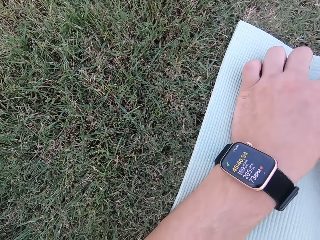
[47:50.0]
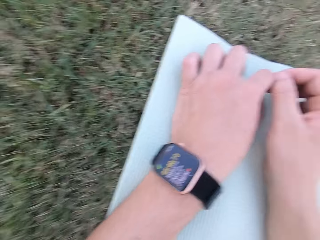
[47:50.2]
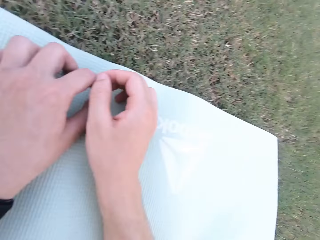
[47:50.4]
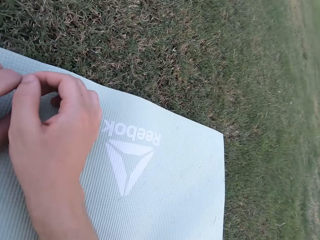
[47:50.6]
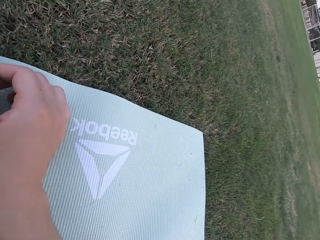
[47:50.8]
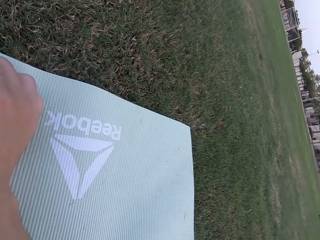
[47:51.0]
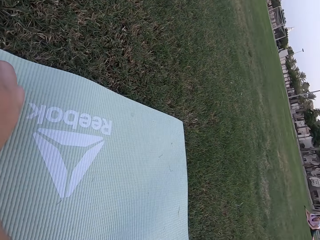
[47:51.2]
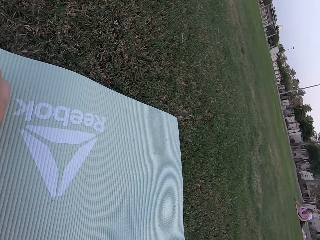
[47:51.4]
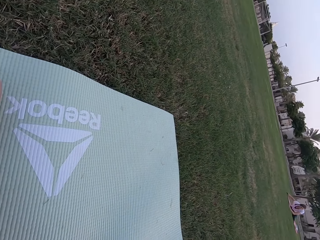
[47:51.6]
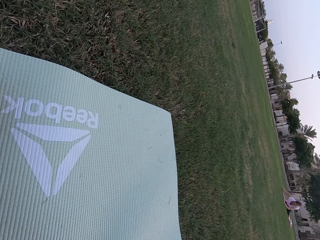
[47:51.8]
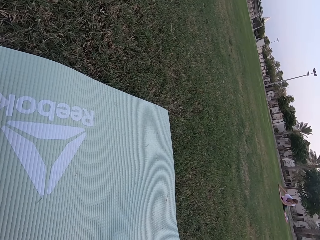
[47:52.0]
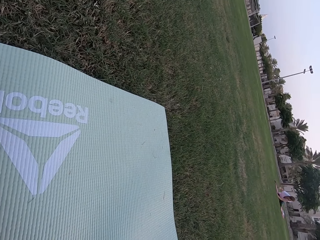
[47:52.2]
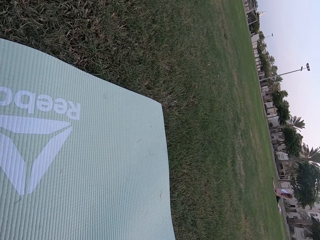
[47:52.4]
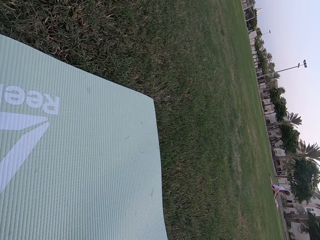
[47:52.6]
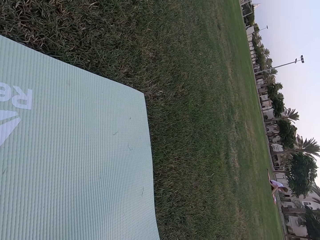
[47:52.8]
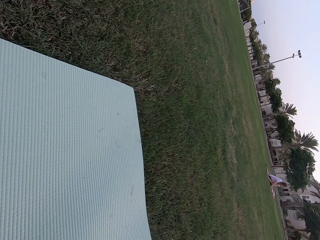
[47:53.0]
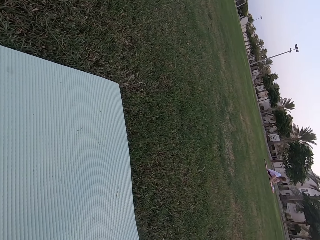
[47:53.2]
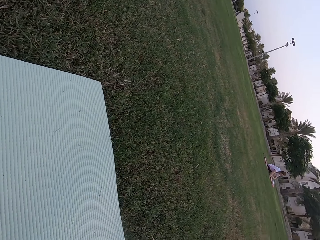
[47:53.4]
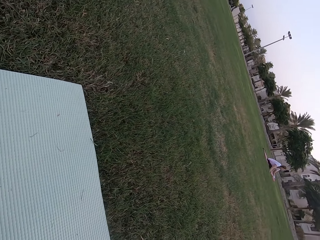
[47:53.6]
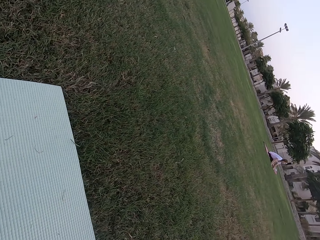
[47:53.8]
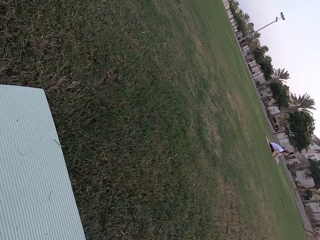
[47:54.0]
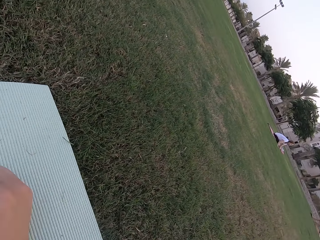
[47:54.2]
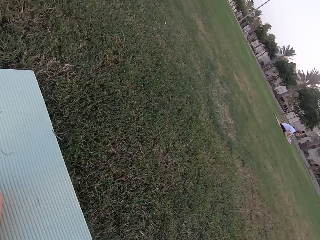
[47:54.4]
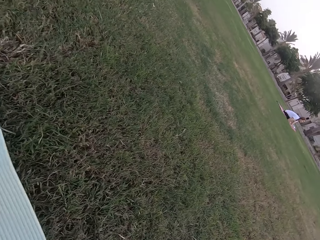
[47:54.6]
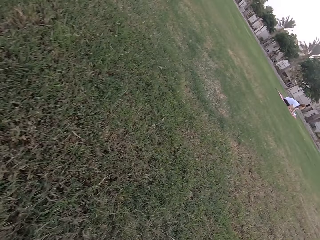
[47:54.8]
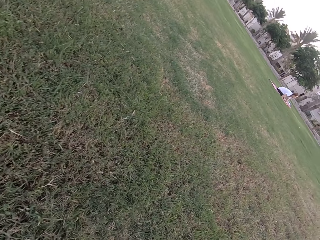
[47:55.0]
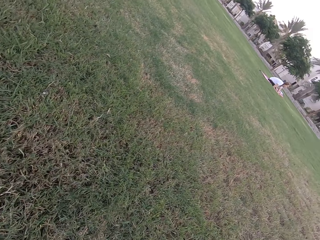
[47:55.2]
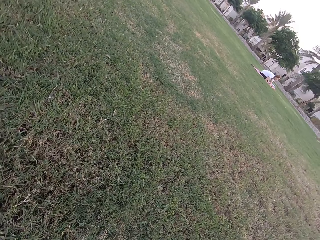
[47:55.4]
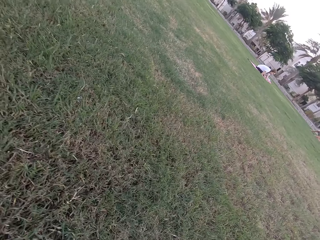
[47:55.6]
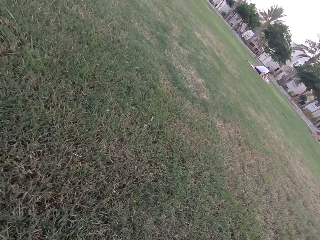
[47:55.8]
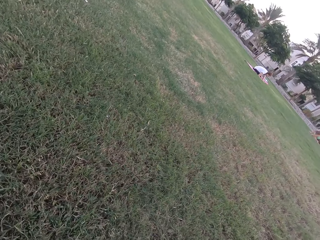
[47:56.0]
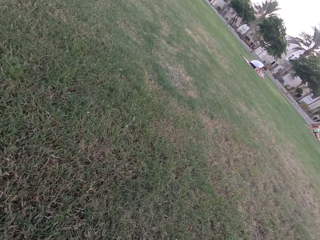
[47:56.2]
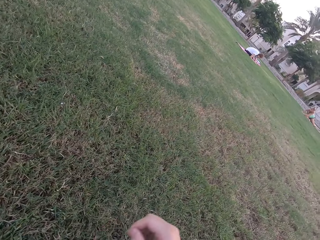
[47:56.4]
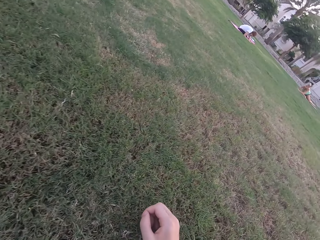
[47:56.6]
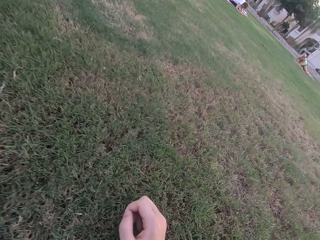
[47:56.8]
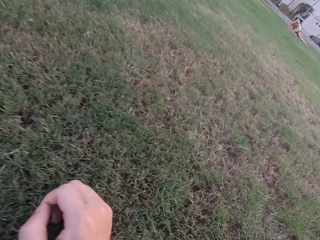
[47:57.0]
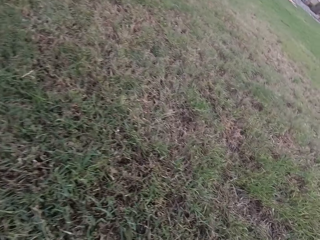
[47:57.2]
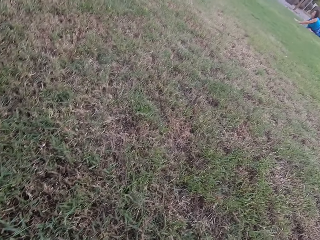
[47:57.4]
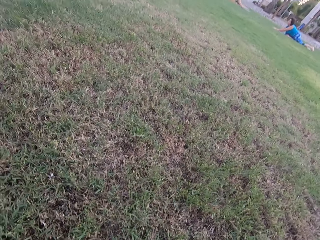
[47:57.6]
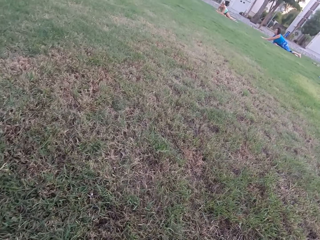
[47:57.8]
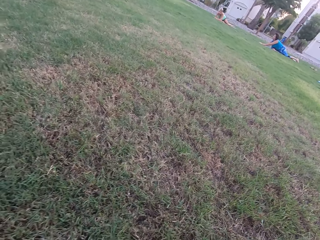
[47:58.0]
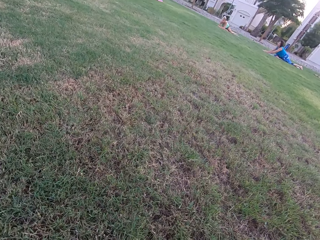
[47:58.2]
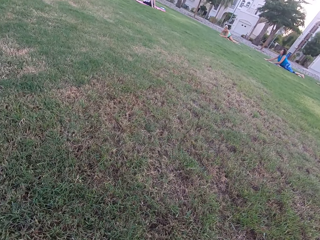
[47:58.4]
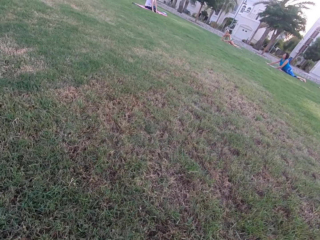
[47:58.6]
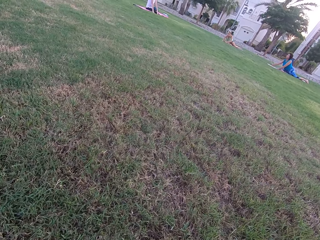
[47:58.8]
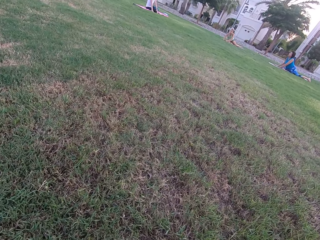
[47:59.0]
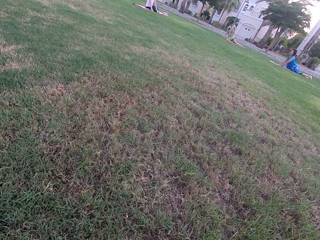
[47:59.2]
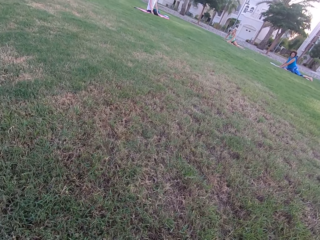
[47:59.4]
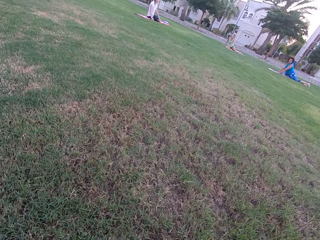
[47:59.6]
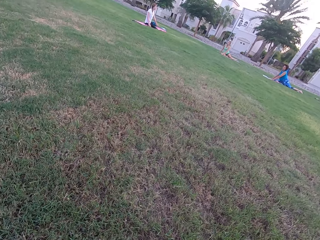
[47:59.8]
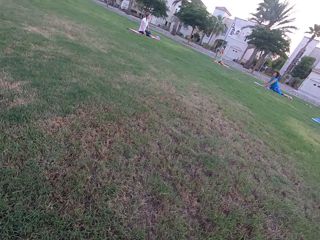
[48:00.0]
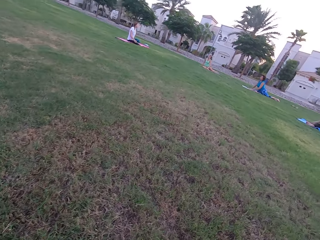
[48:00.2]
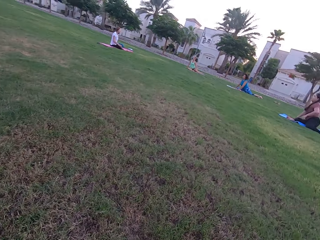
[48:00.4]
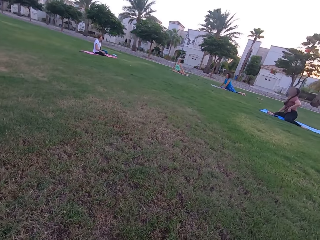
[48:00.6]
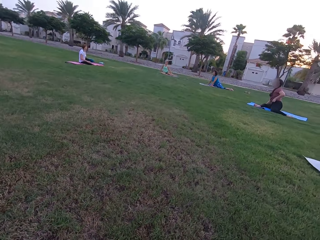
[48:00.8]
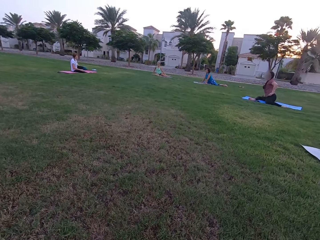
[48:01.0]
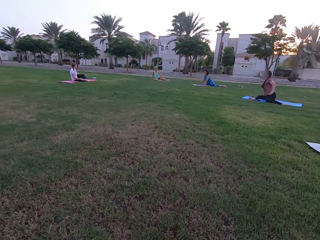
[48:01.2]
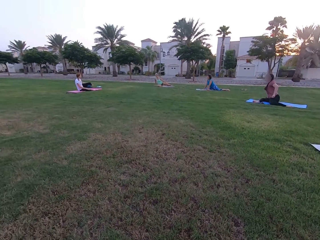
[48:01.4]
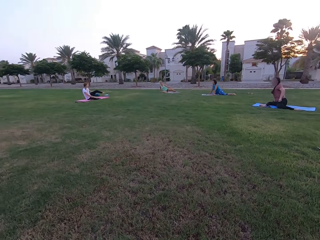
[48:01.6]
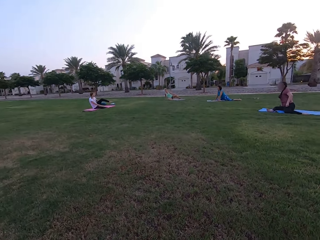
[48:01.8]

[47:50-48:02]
A woman stretches on the ground. Other women stretch on the ground.

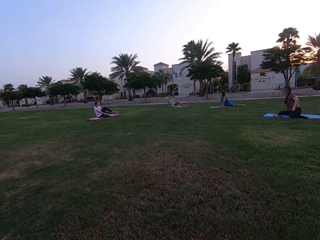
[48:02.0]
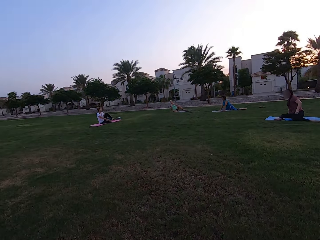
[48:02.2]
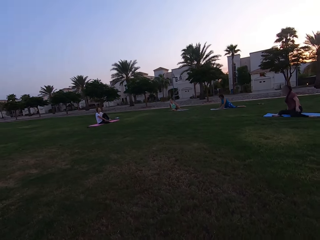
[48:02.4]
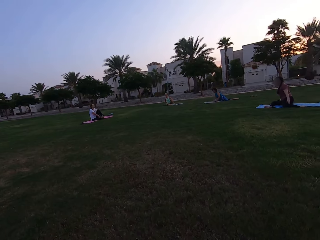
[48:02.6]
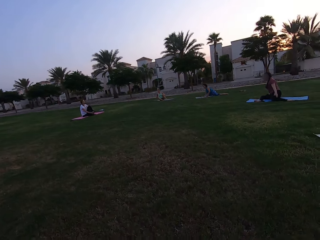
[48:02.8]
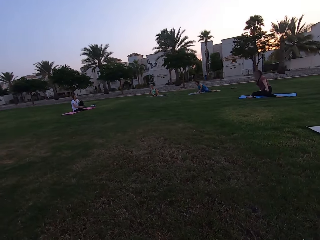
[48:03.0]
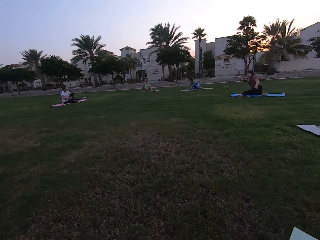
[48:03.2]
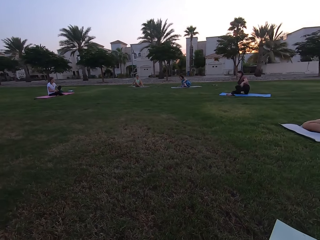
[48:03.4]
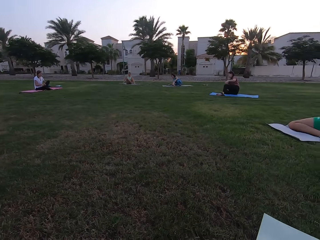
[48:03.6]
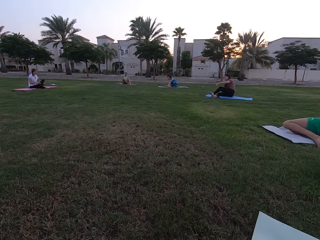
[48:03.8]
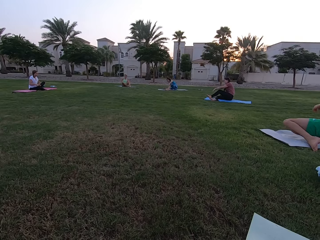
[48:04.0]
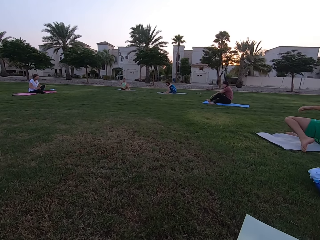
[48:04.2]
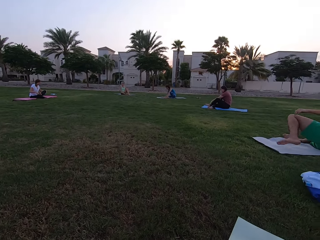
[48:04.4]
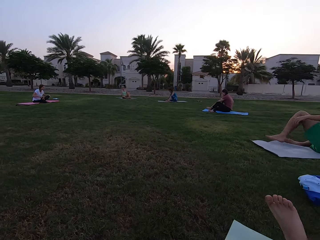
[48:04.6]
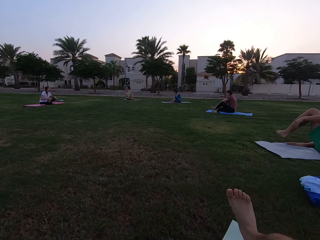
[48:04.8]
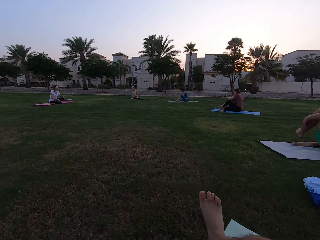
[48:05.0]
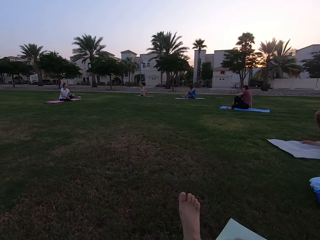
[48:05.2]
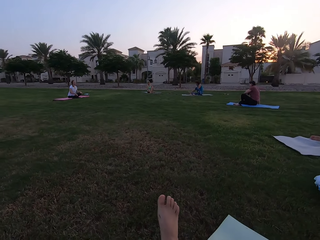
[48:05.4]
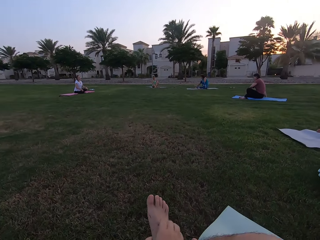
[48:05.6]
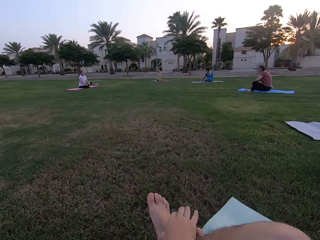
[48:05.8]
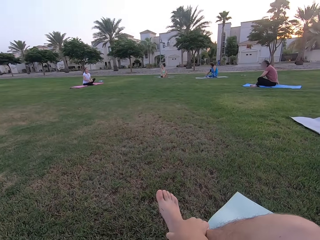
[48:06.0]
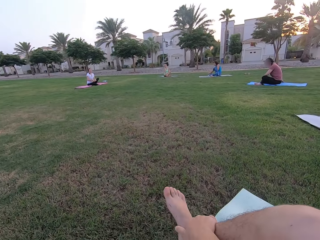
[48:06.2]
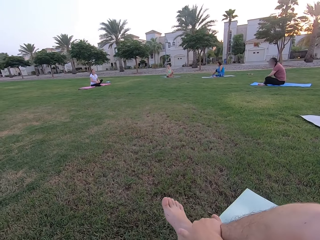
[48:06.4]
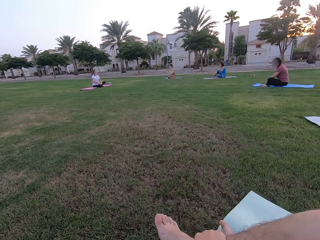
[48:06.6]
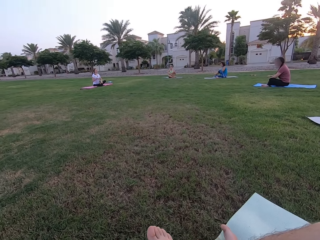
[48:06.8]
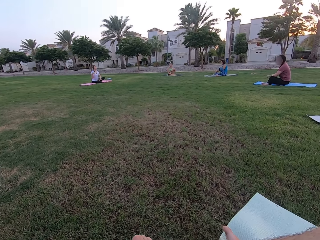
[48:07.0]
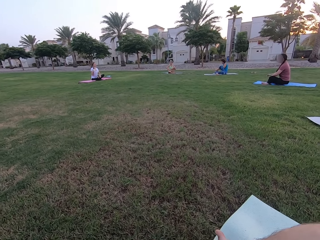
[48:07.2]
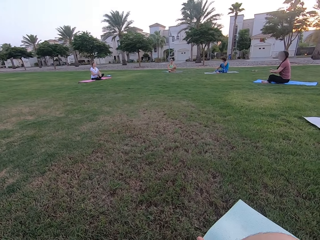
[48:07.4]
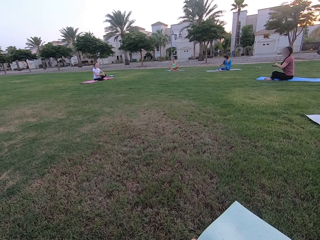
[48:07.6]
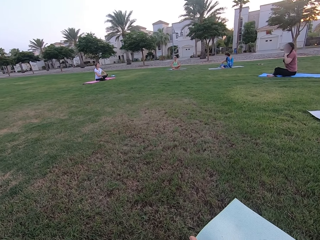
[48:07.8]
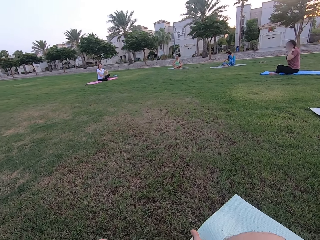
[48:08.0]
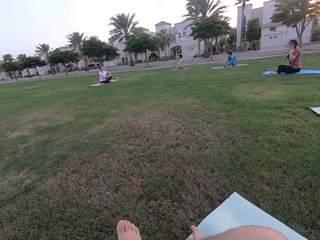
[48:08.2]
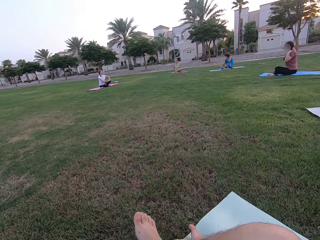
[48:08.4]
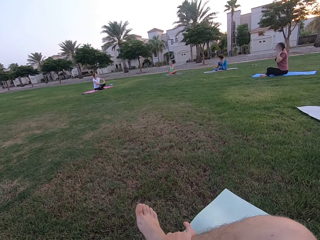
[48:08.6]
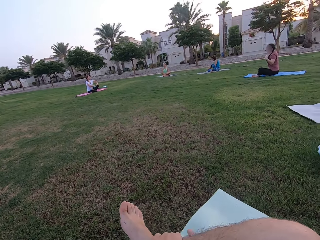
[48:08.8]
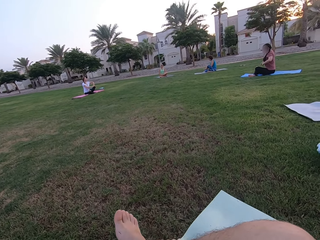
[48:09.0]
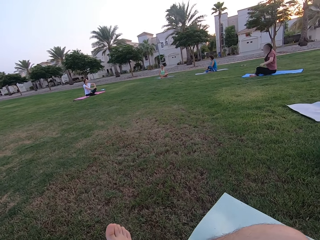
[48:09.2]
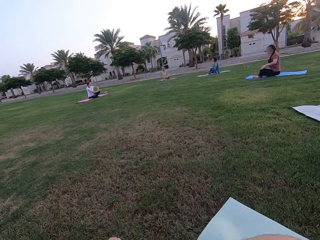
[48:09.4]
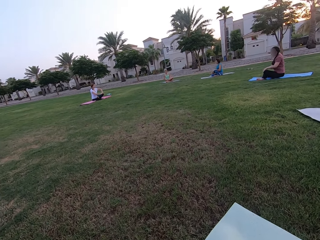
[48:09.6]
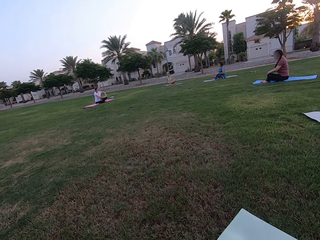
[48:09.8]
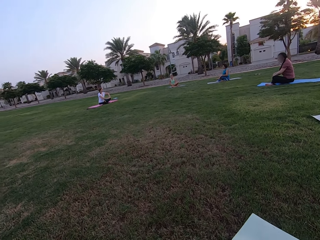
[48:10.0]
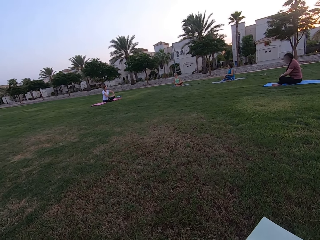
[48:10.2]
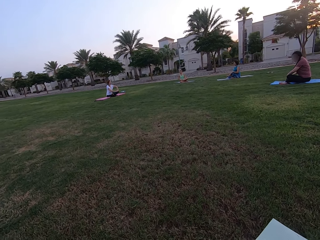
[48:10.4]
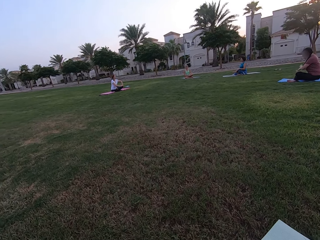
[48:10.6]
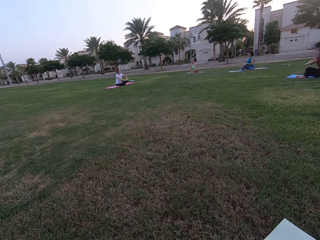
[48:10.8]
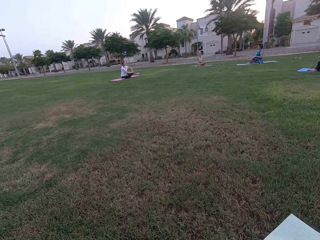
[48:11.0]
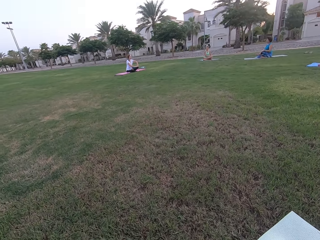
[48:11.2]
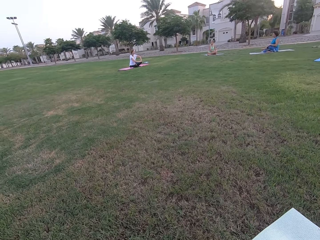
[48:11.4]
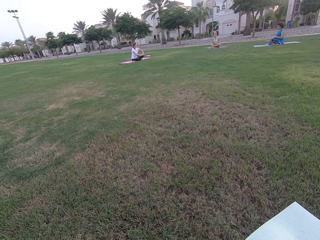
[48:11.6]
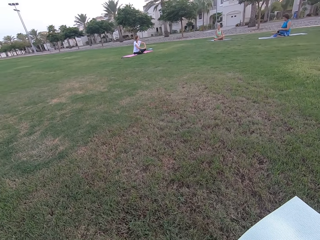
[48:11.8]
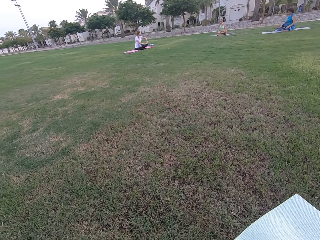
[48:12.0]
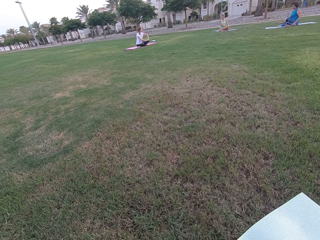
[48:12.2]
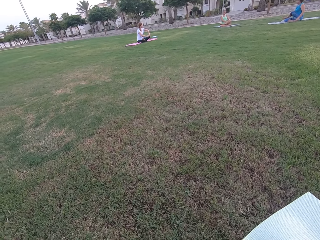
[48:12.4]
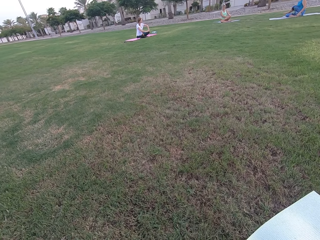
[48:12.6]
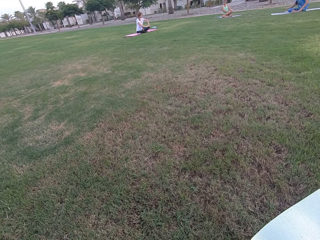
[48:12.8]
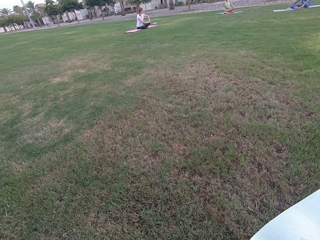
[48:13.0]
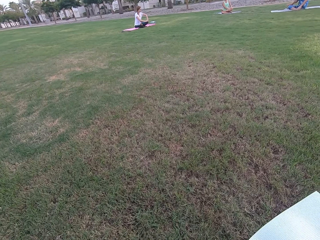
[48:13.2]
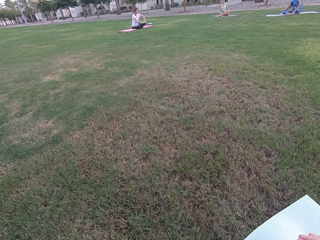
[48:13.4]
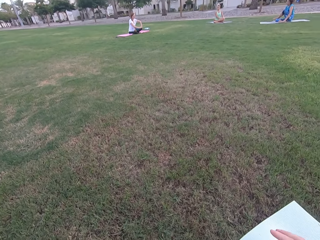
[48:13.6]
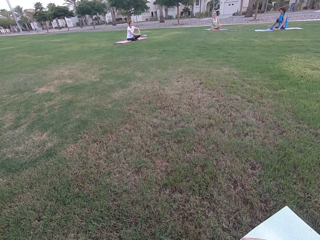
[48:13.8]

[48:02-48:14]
The women sit on the ground. The camera wearer crosses the legs.
